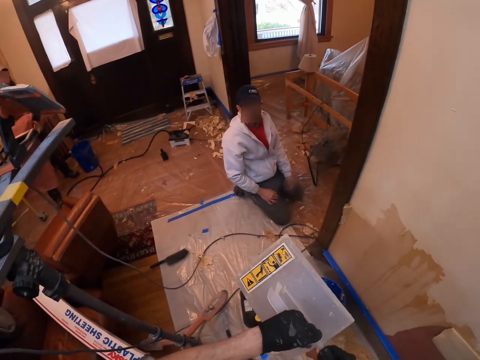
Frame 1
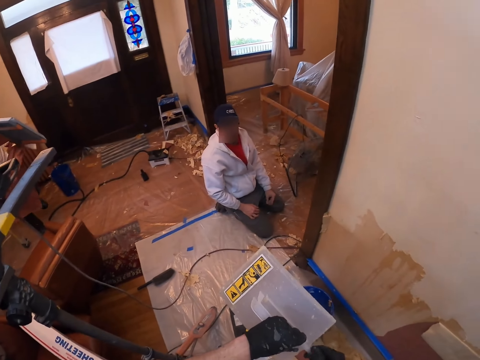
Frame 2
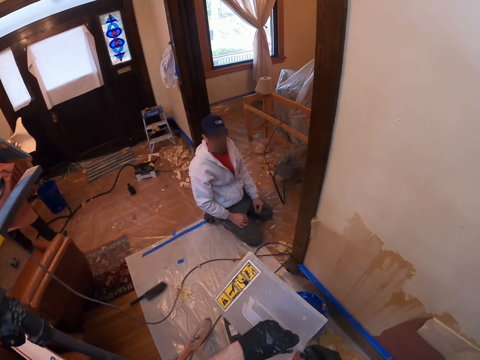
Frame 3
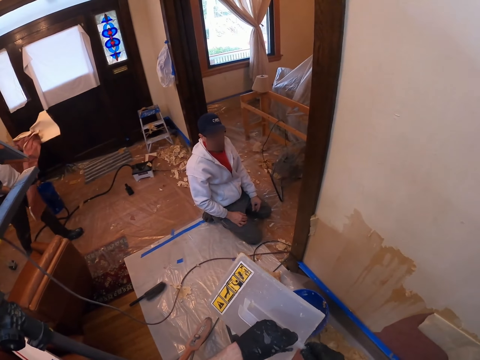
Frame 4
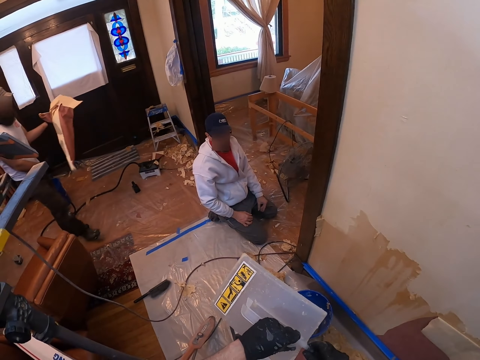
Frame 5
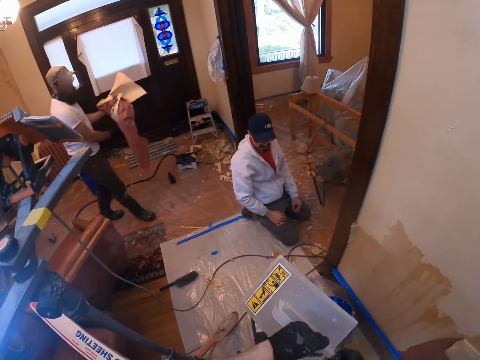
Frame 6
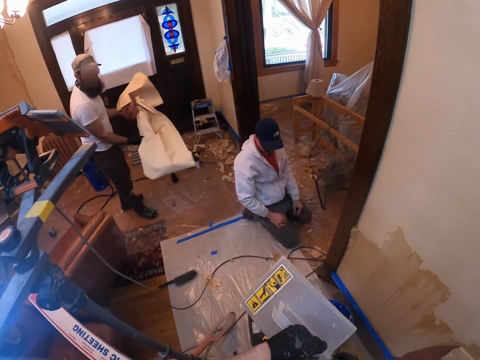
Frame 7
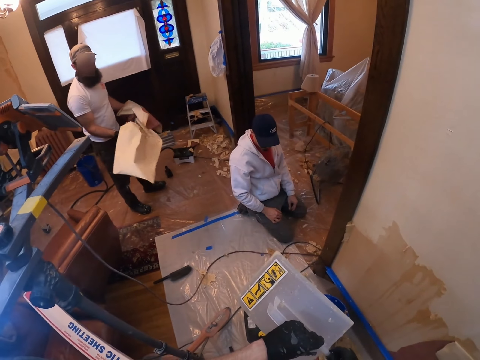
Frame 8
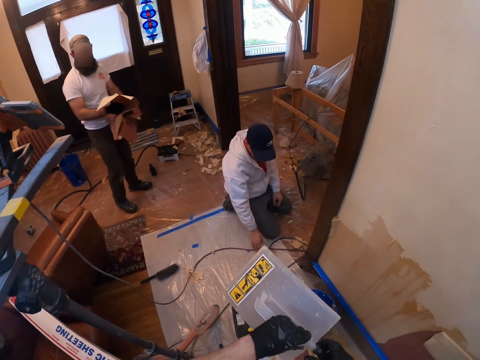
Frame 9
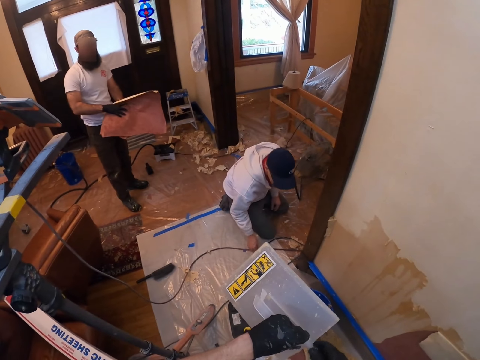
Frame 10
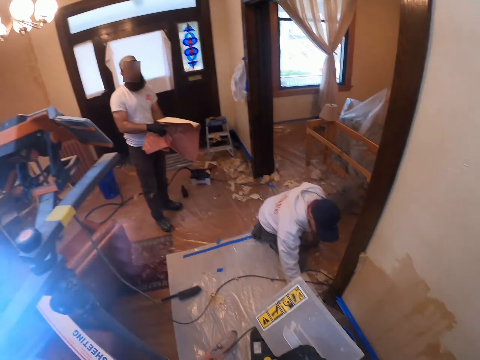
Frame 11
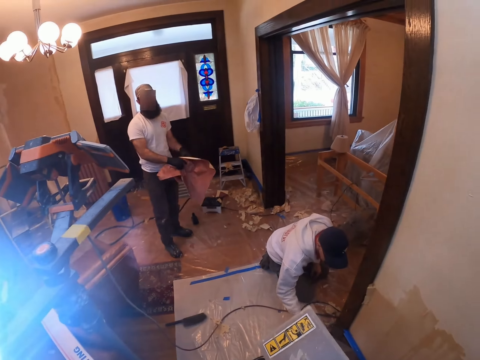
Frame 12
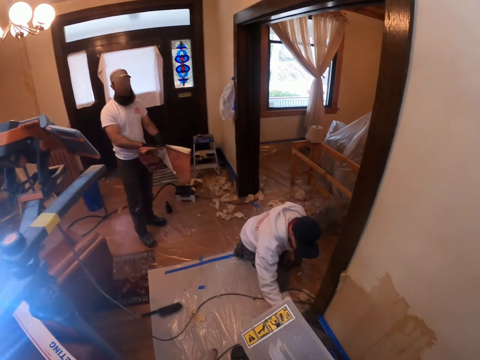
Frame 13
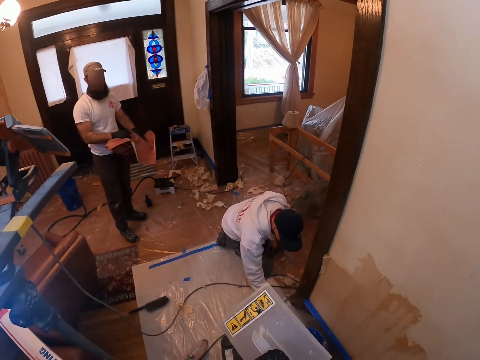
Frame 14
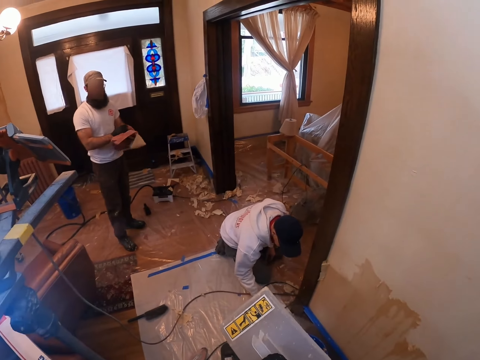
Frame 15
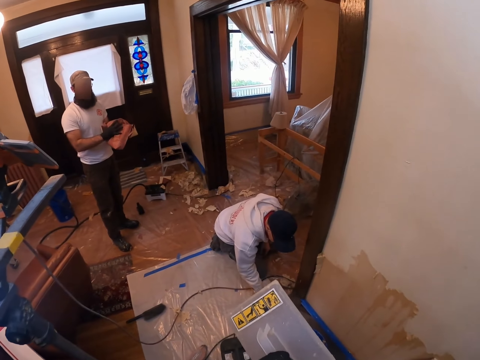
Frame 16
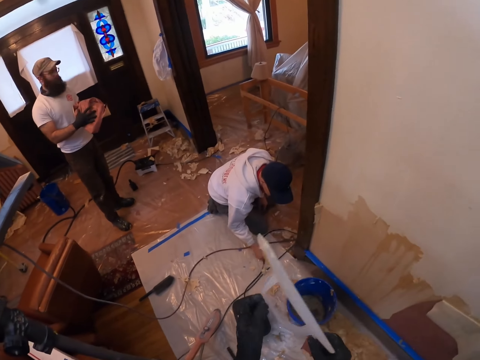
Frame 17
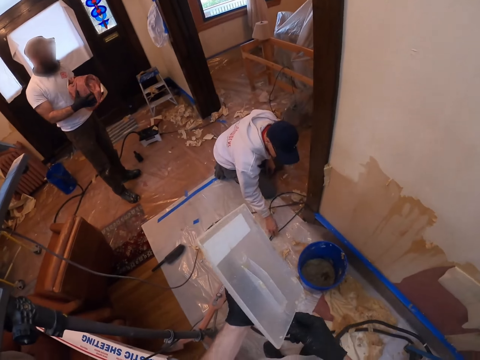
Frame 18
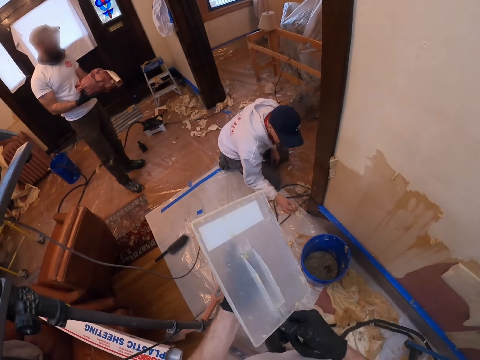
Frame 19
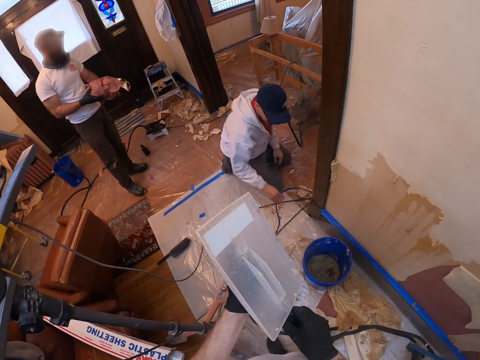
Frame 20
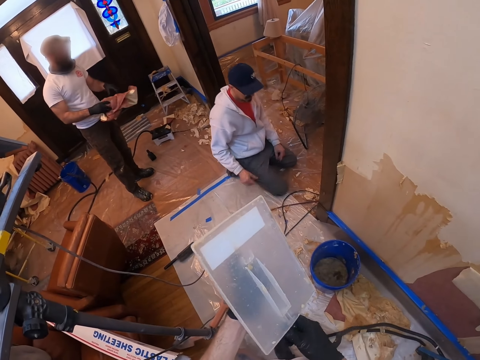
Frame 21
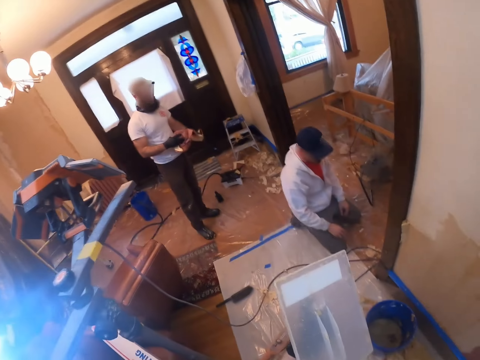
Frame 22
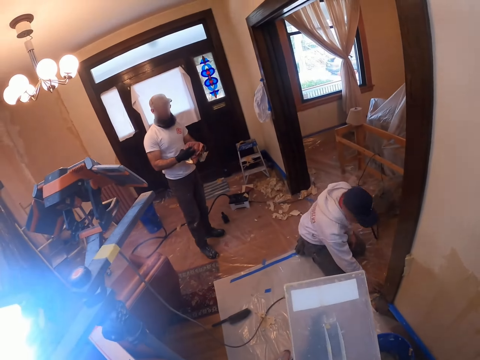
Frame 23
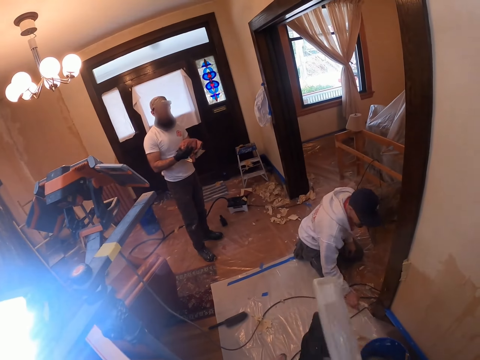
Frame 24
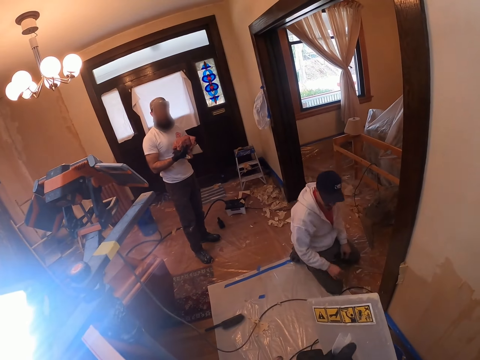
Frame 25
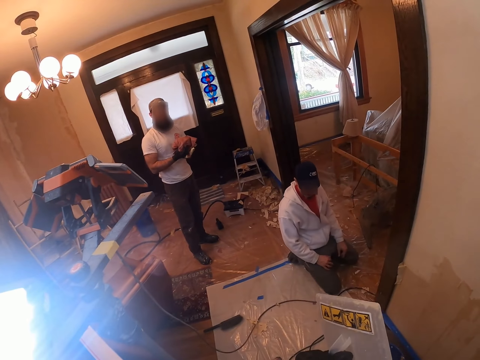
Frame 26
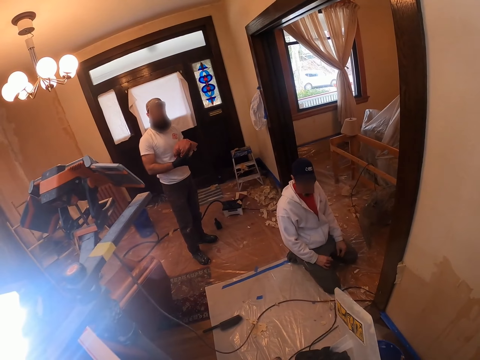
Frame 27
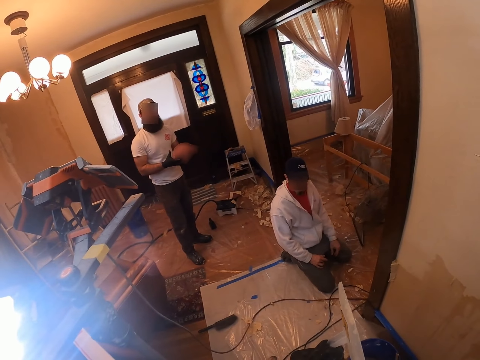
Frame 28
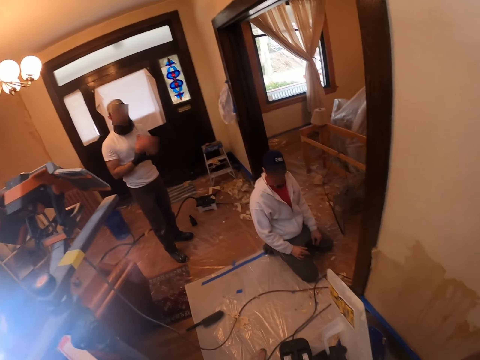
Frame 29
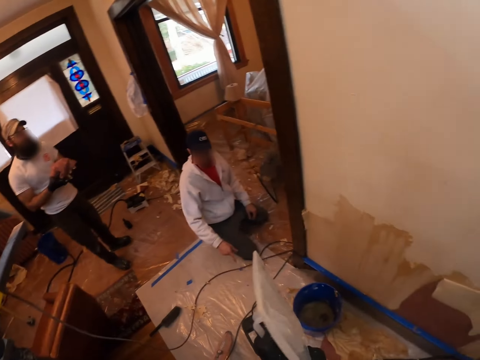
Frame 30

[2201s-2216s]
A person holds something. A man picks something from the ground. The camera wearer fixes the hose pipe in the steamer. Another person picks something. The camera wearer turns the steamer. The other person throws the dirt. The man does something.

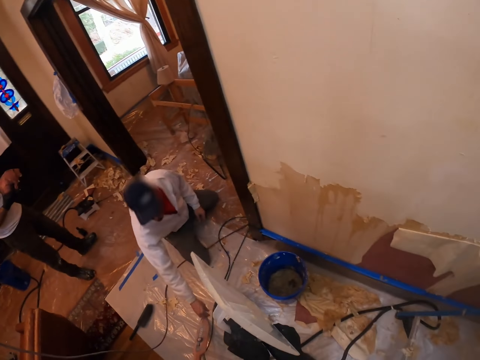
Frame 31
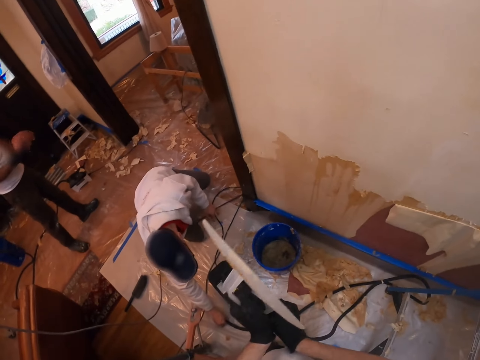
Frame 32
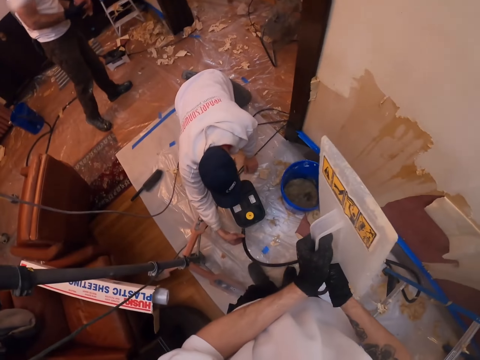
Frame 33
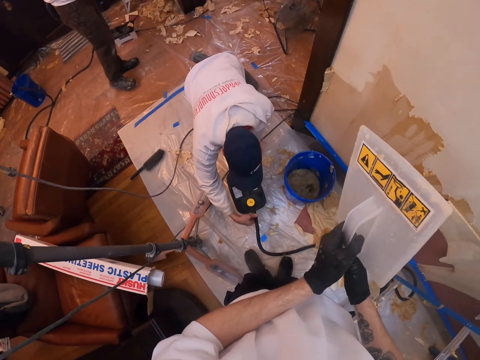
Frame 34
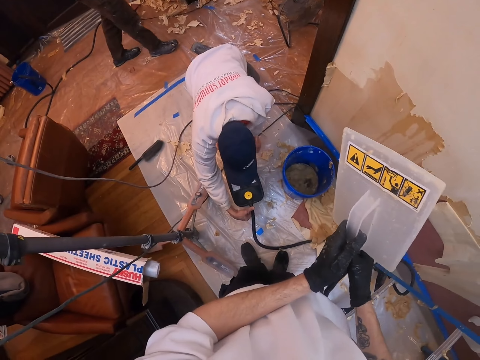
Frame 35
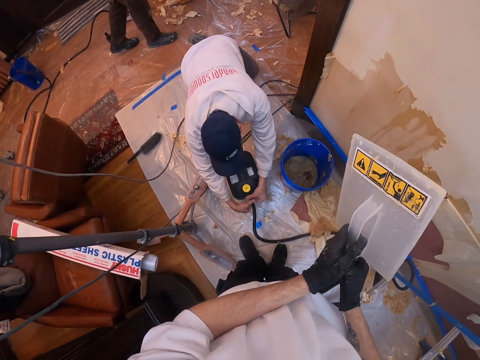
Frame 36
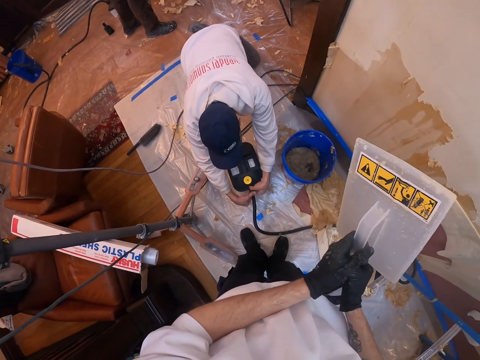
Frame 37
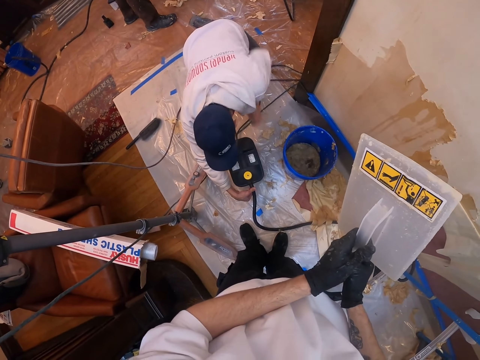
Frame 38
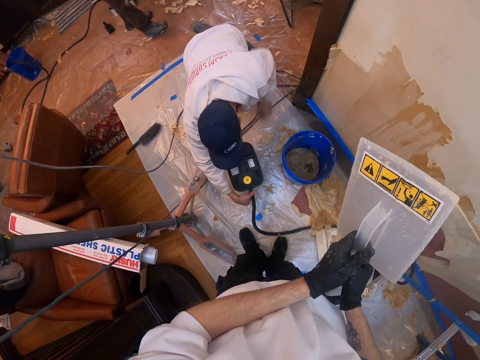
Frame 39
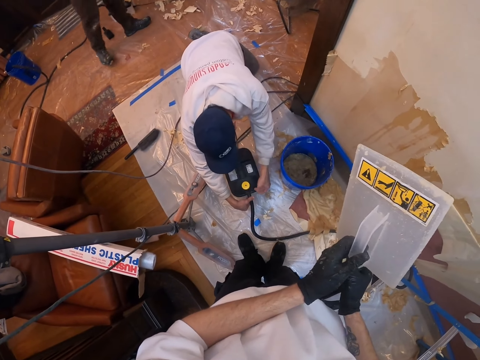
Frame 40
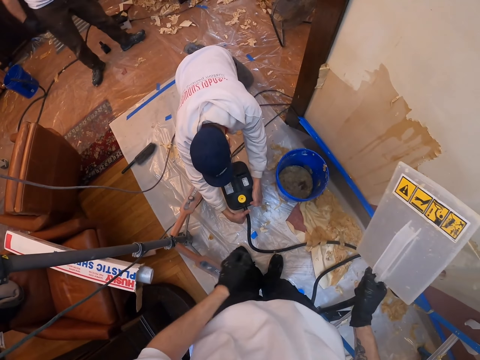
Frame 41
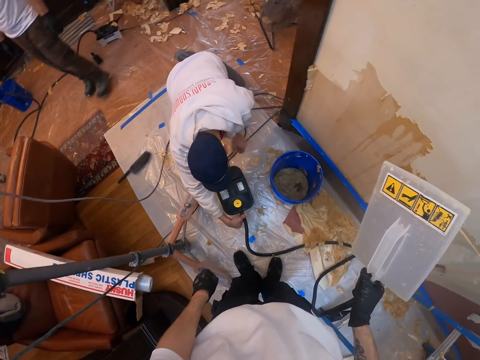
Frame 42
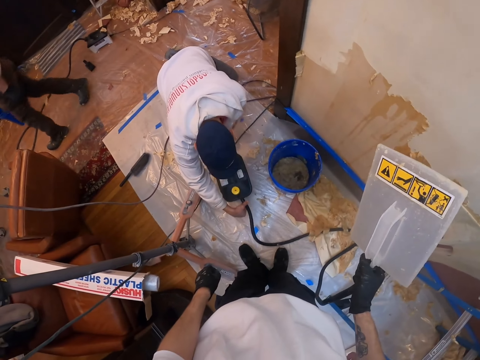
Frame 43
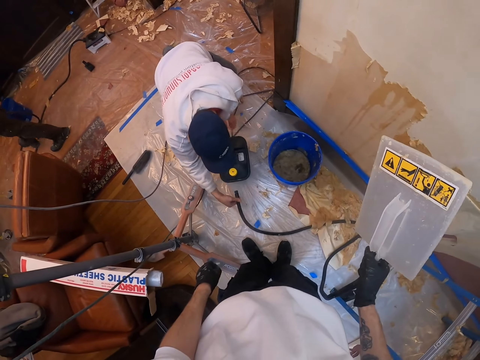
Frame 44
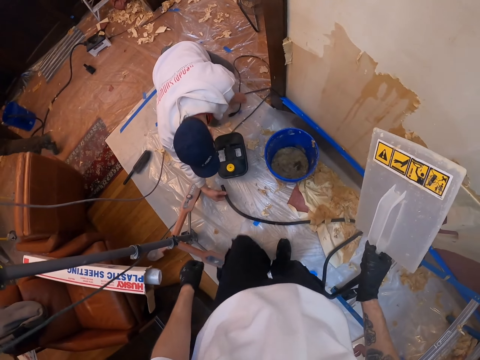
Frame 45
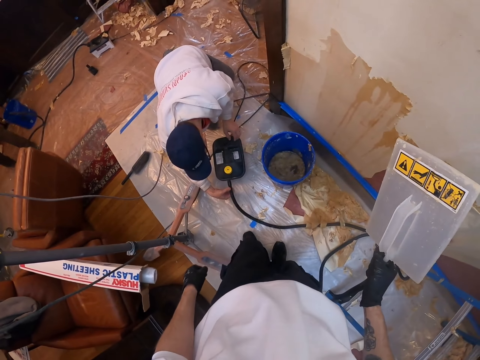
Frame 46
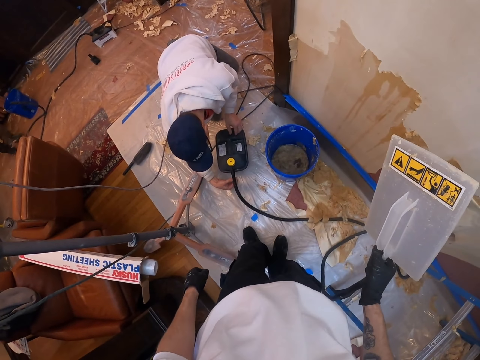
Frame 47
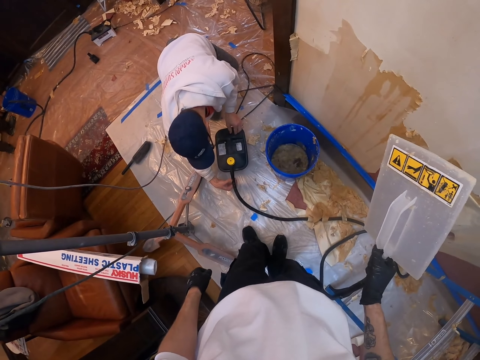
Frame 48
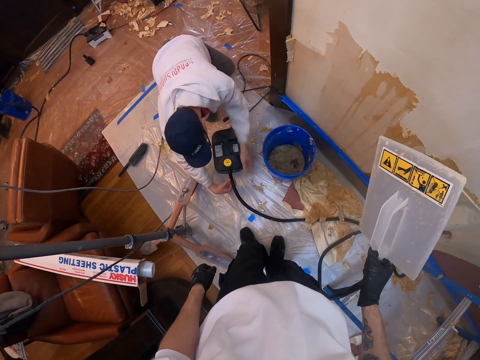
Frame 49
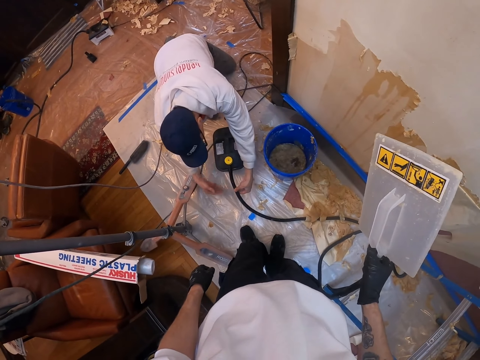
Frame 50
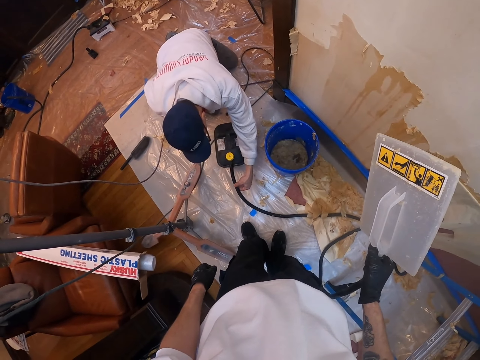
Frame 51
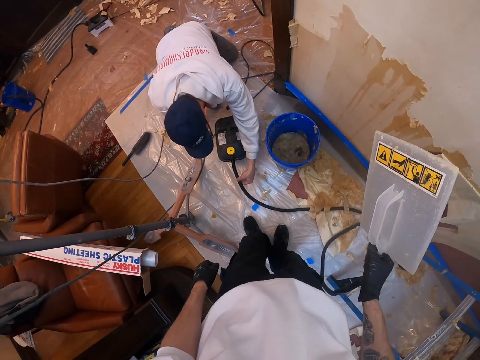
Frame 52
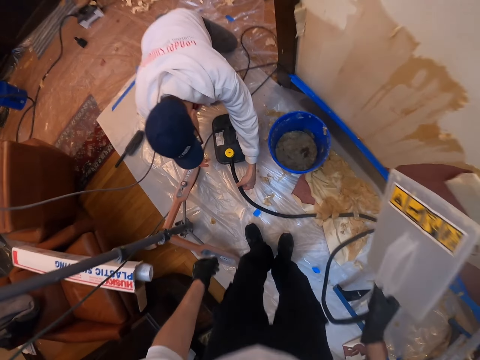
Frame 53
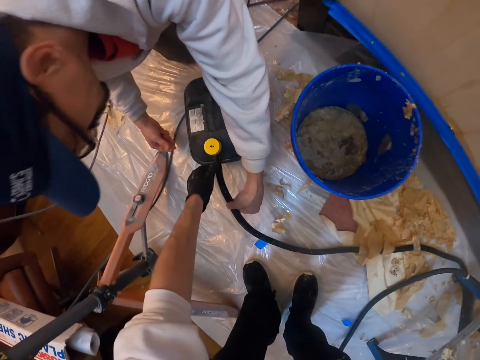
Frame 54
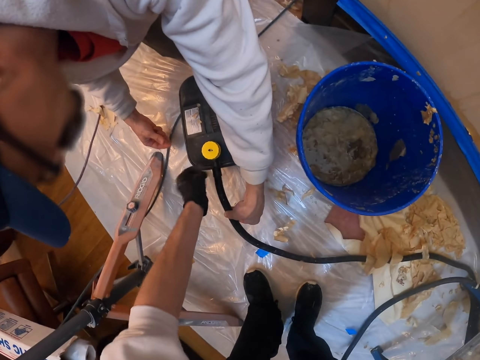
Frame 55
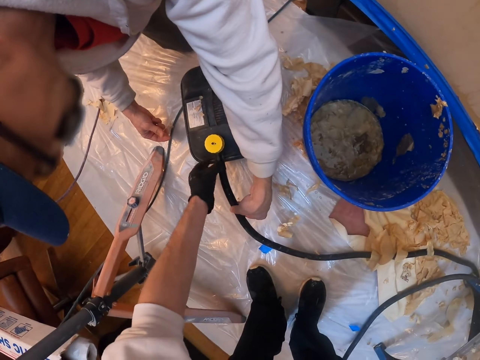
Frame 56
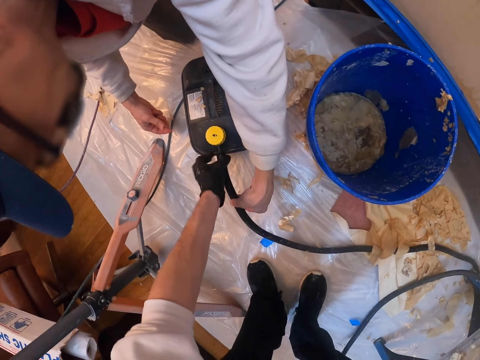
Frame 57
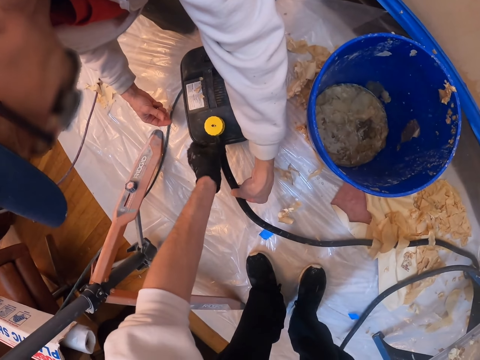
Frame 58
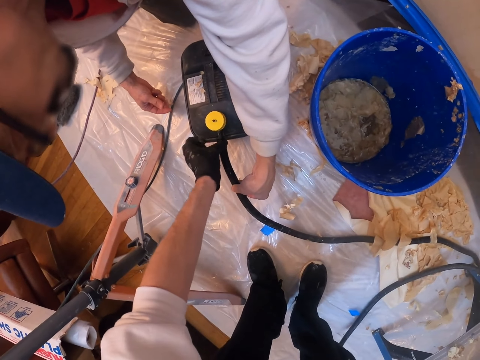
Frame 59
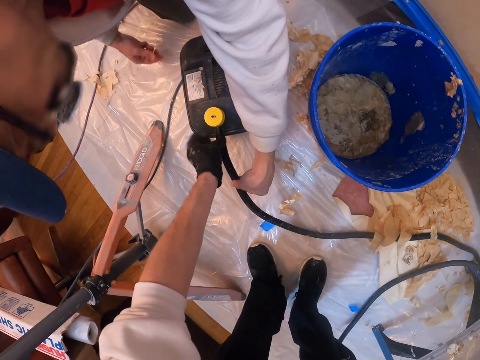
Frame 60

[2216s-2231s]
A man connects the fuel pipe to the fuel jerry can and fixes the steamer hose pipe. The camera wearer fixes the fuel pipe. They fix the steamer. The man pulls the steamer, disconnects the fuel pipe to the fuel jerry can, connects the fuel pipe to the fuel jerry can, and fixes the hose pipe in the steamer. The camera wearer fixes the fuel pipe to the fuel jerry can. They touch the hose pipe steamer.
